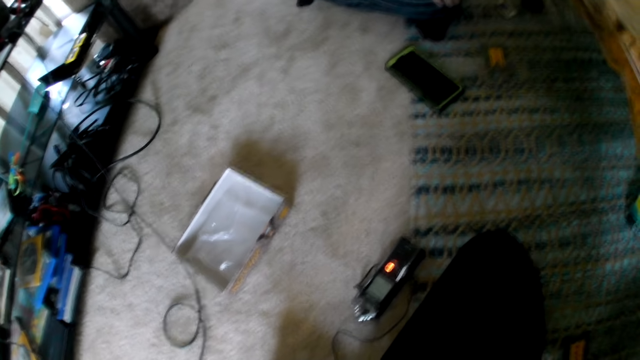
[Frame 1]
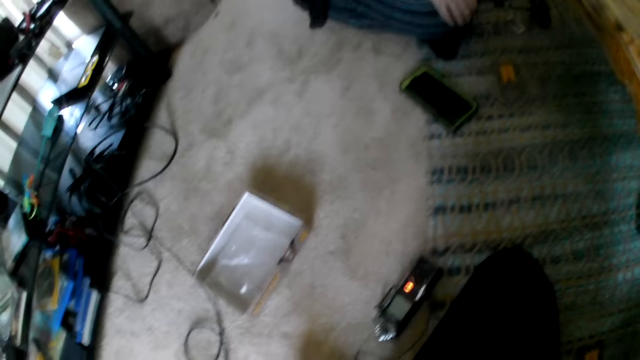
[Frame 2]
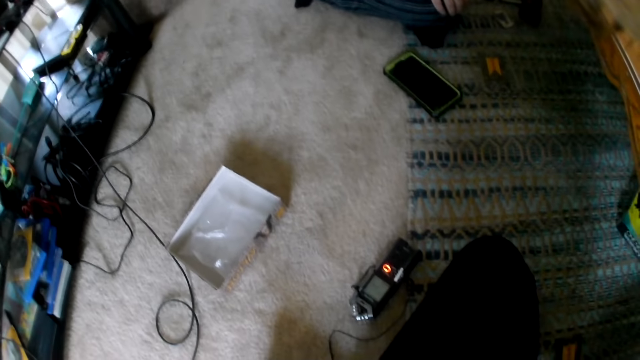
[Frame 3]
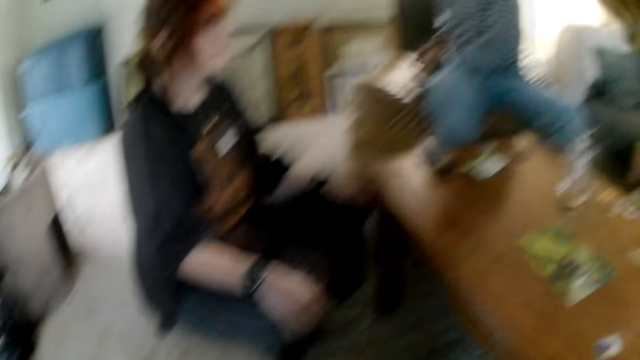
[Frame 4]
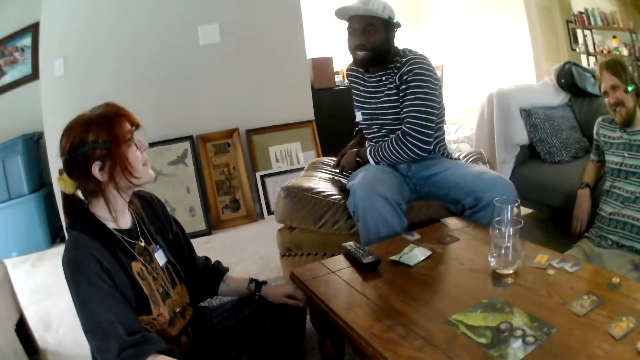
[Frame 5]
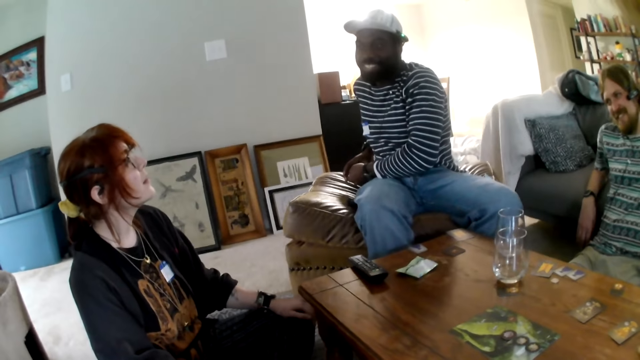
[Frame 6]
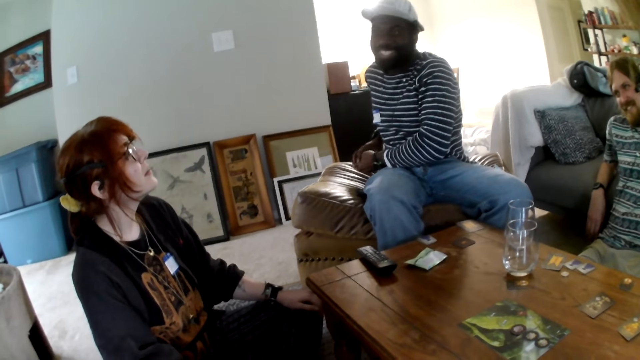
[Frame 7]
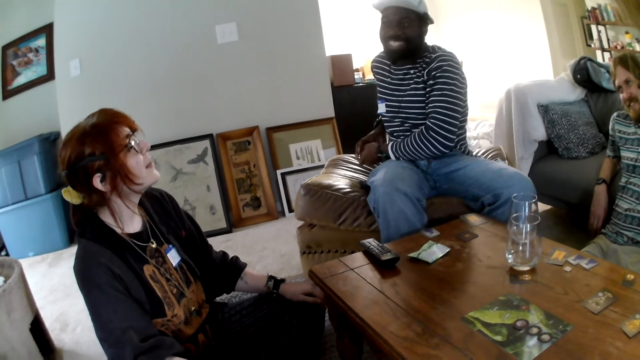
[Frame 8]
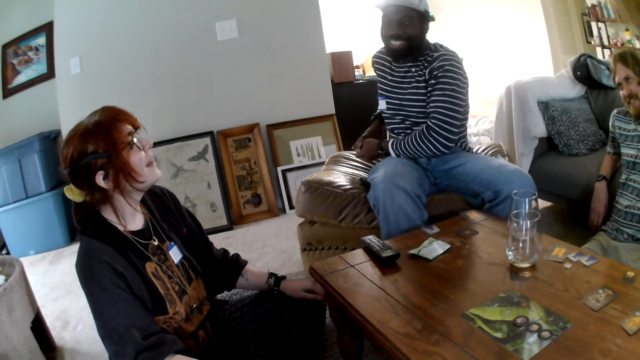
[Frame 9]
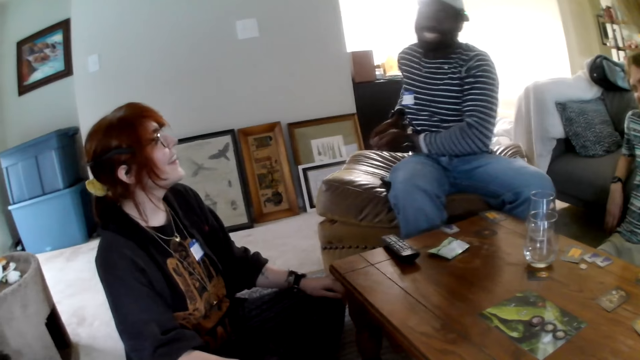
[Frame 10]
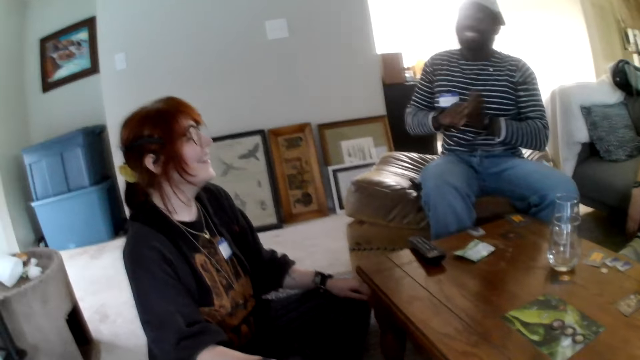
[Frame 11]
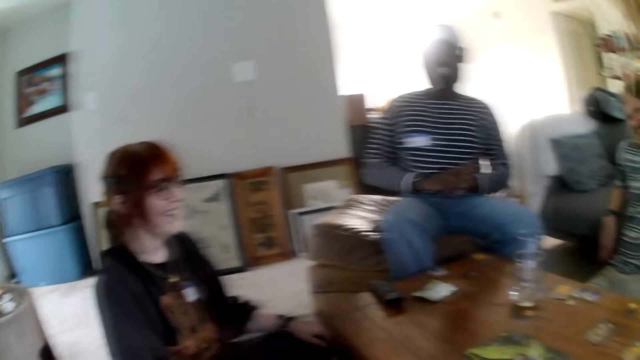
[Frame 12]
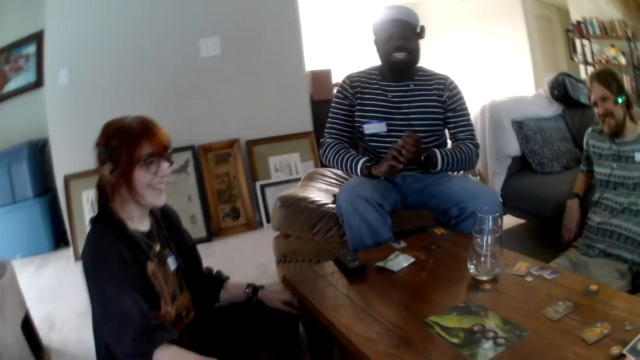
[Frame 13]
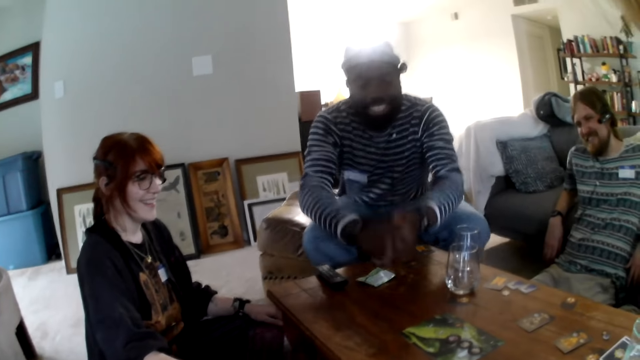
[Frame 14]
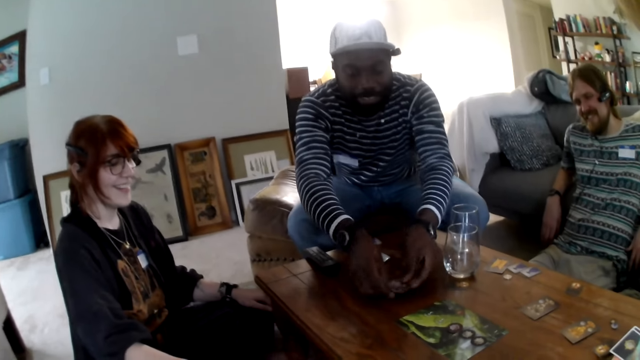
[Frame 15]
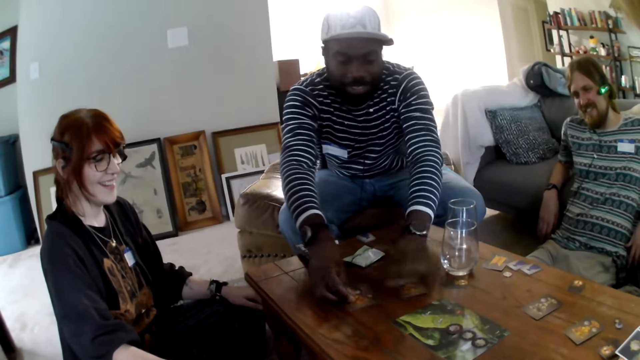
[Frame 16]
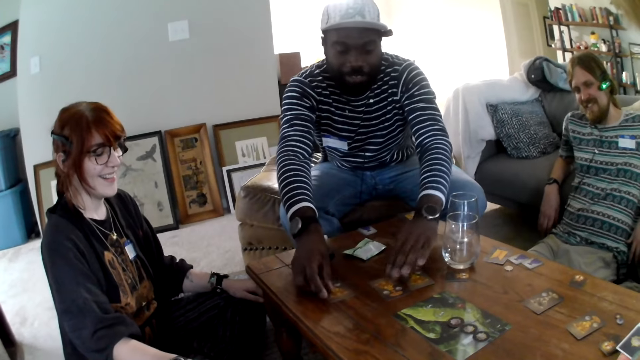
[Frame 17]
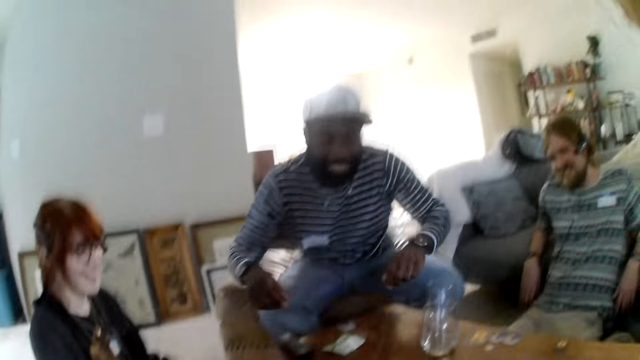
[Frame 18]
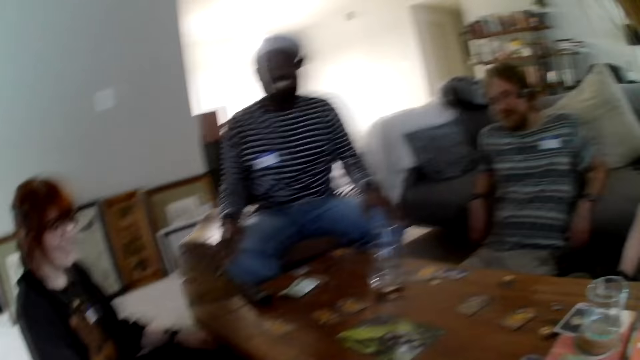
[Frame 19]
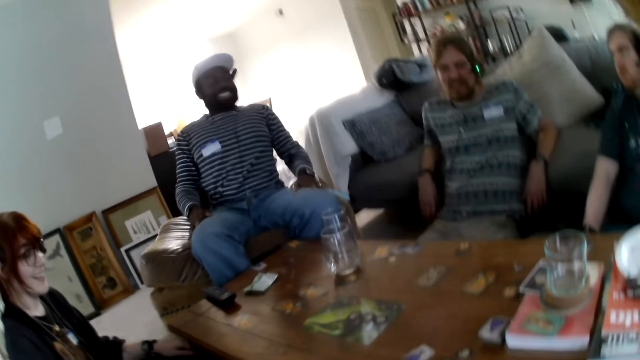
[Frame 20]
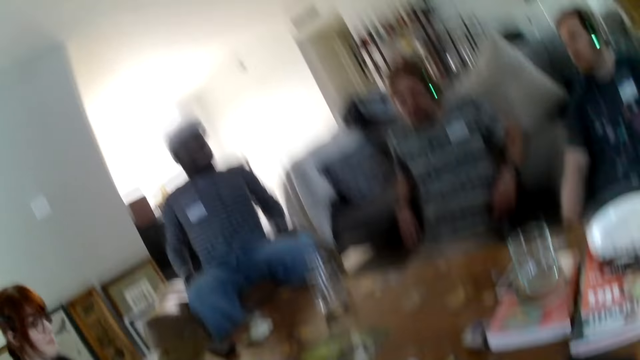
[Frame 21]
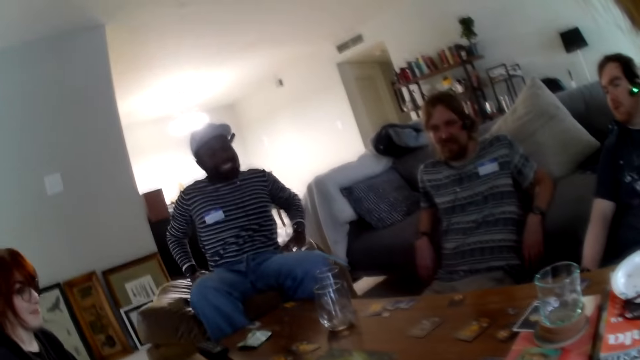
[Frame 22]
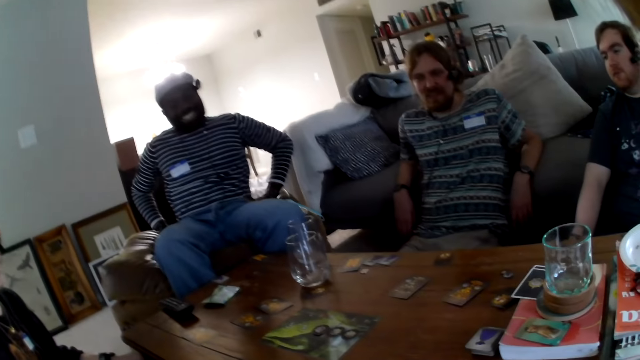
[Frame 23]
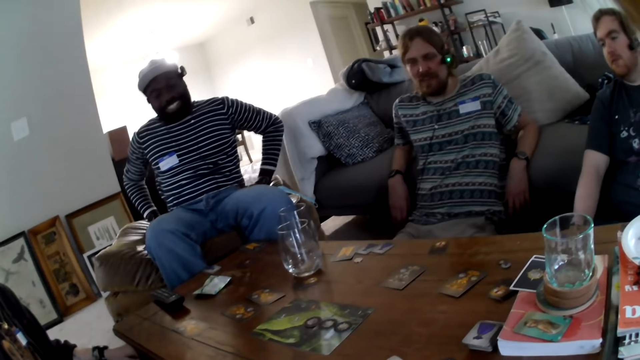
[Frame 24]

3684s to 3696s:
A person moves hands. The person puts cards on the table.

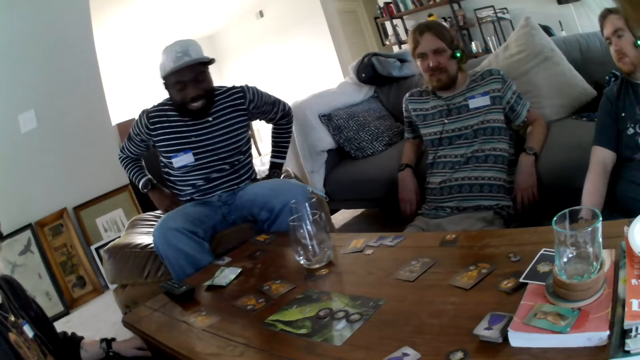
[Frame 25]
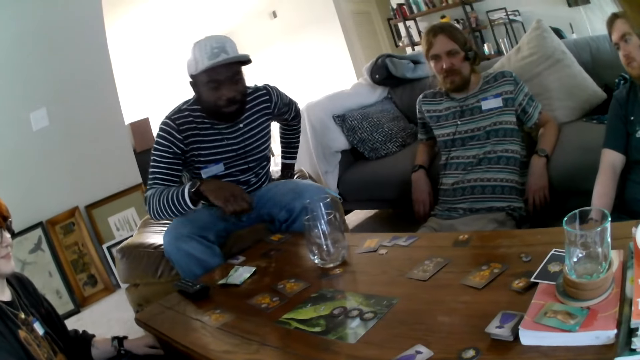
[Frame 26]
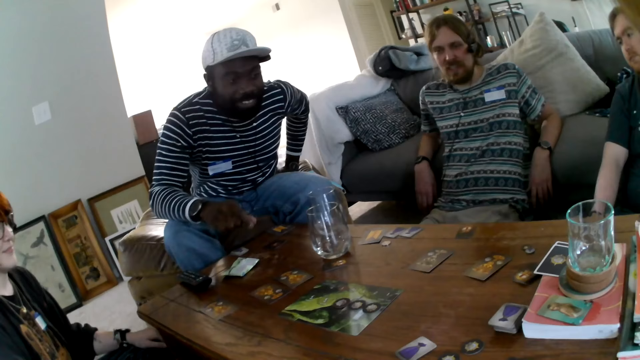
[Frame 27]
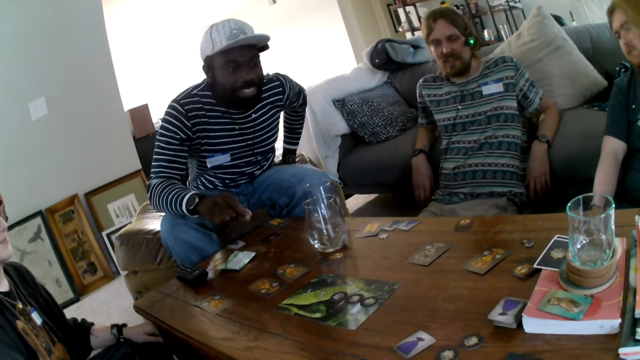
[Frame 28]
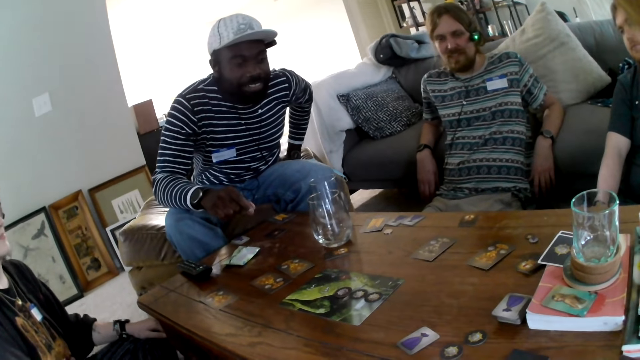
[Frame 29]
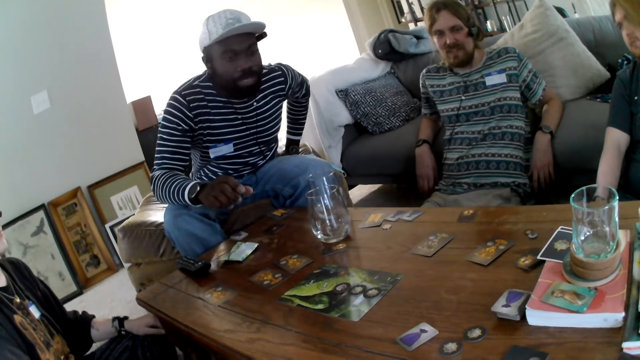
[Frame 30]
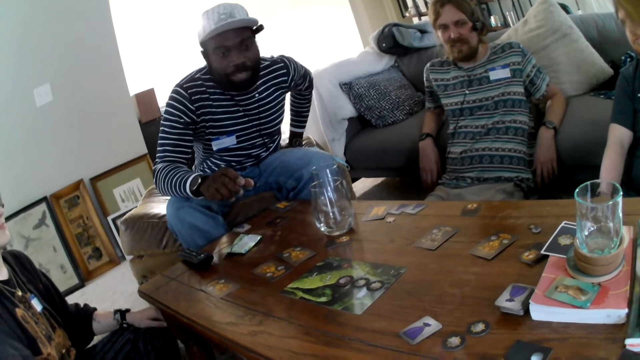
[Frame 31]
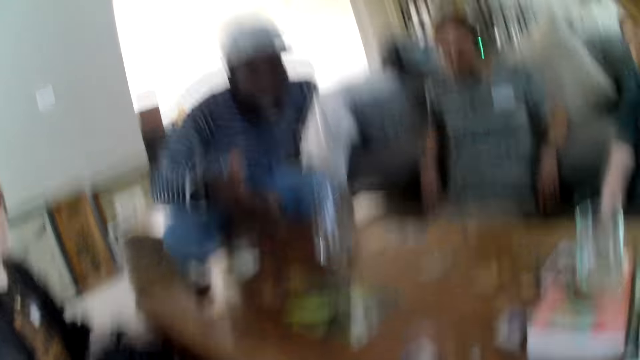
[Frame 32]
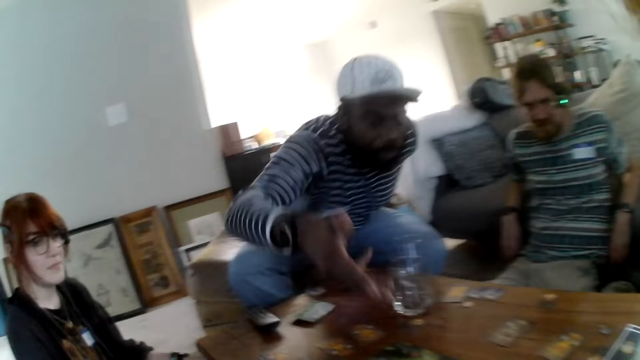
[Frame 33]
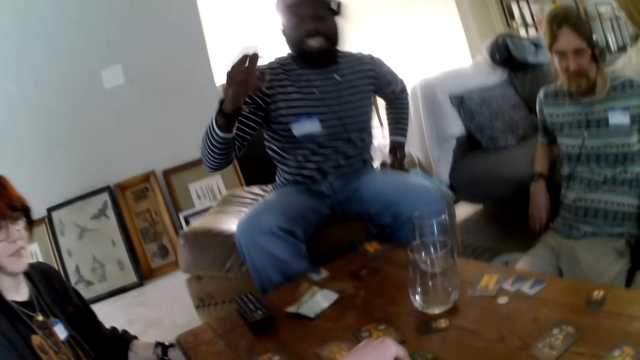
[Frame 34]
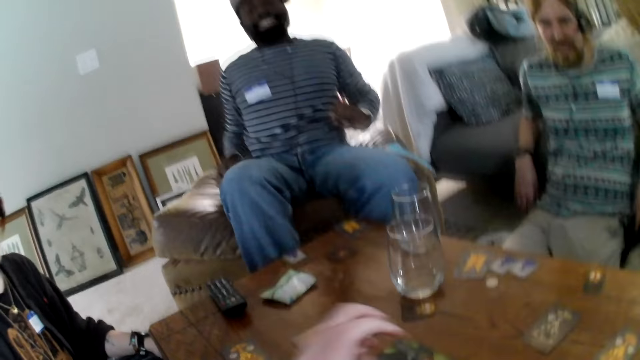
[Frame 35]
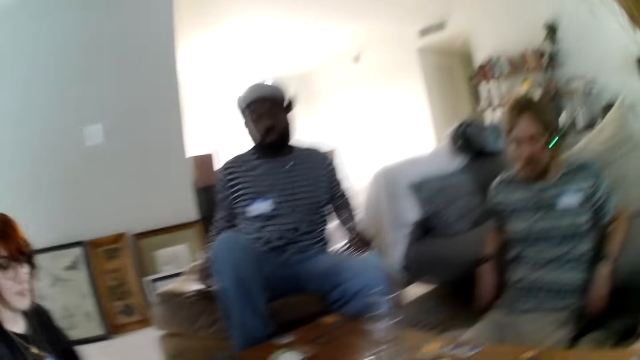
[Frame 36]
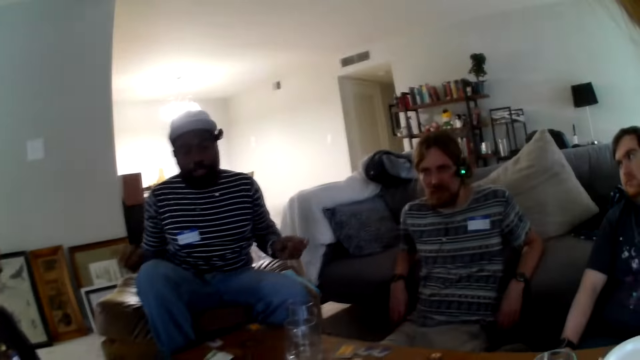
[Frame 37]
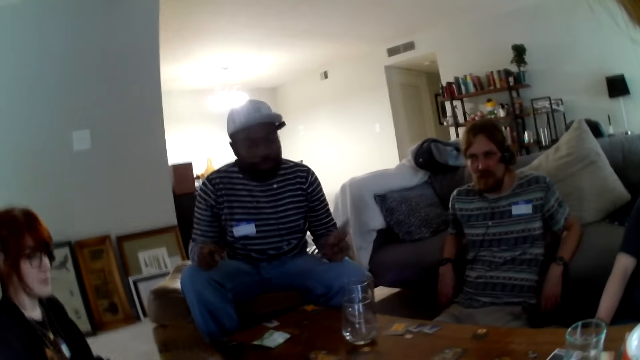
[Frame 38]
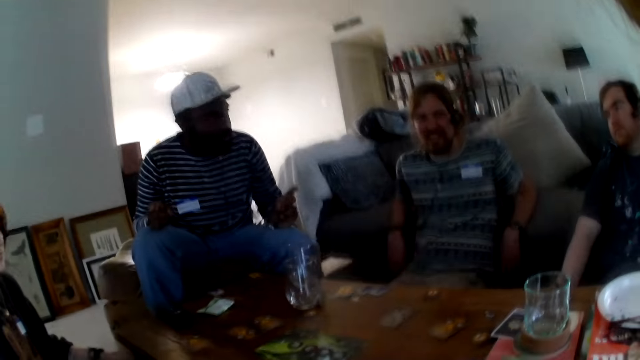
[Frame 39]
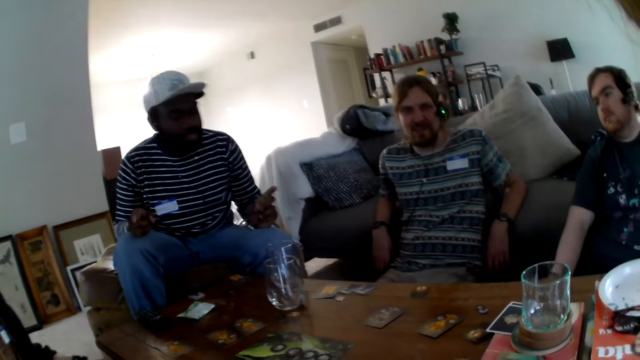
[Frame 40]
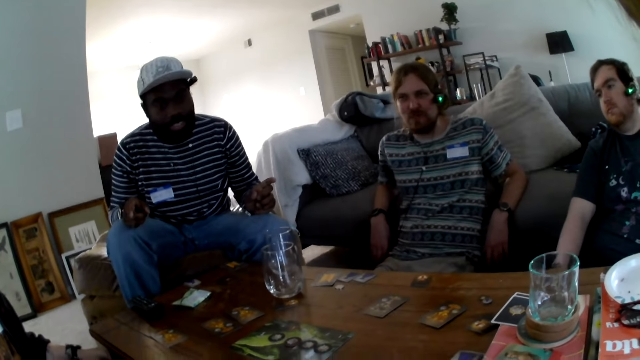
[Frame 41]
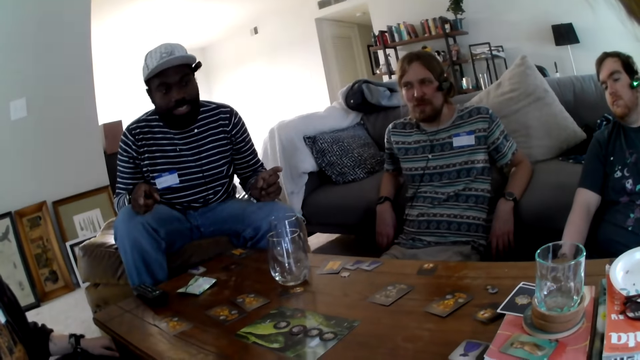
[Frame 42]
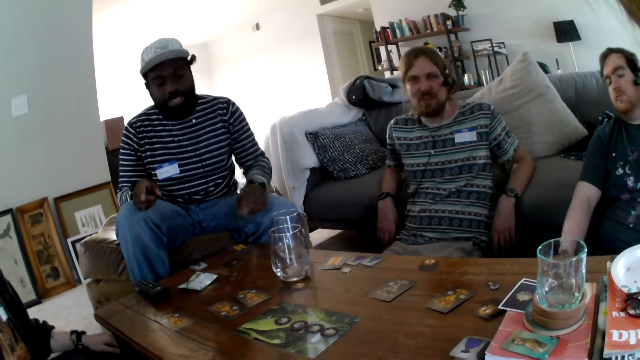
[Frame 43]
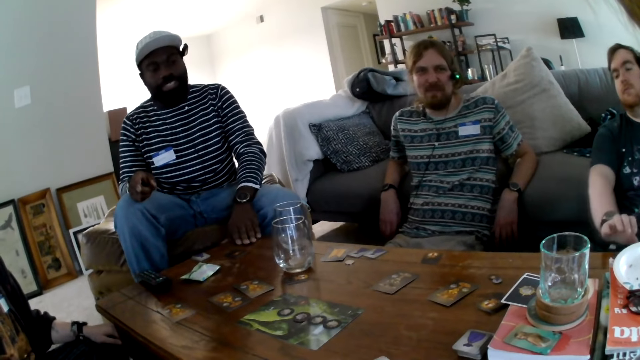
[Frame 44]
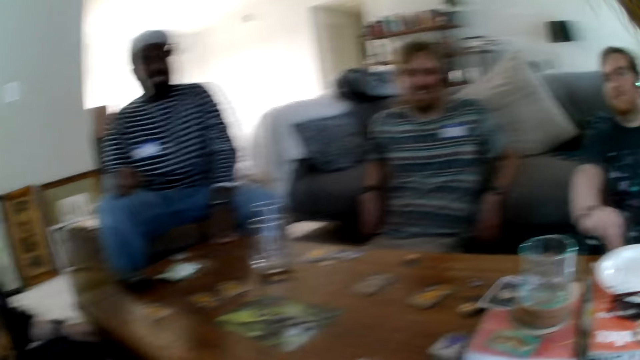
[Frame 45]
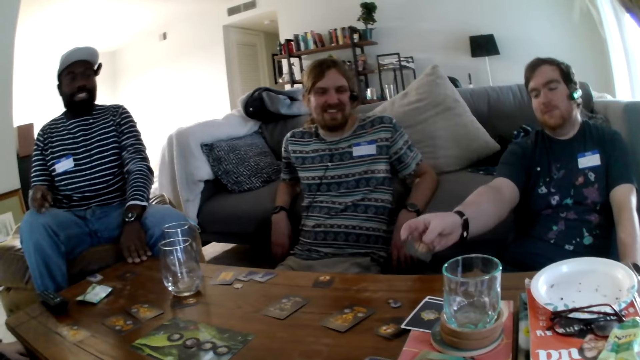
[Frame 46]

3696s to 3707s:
A person raises a hand.
